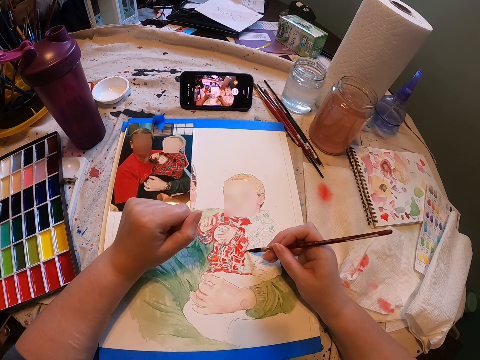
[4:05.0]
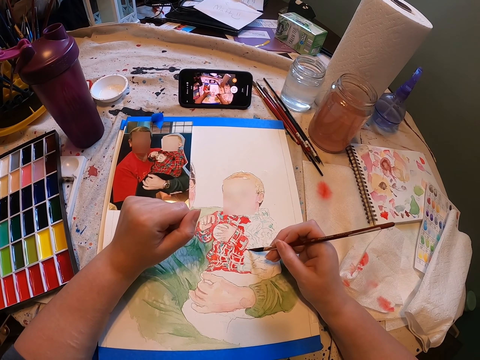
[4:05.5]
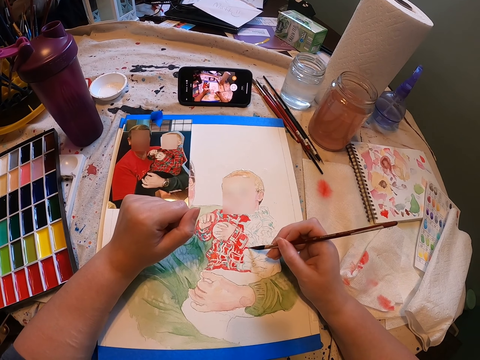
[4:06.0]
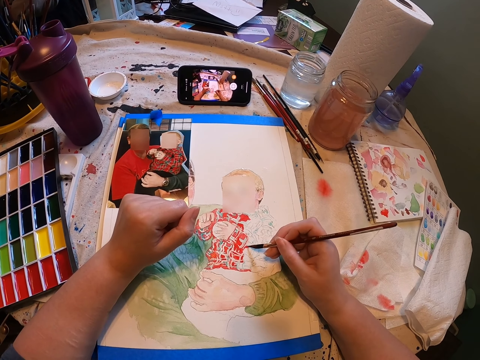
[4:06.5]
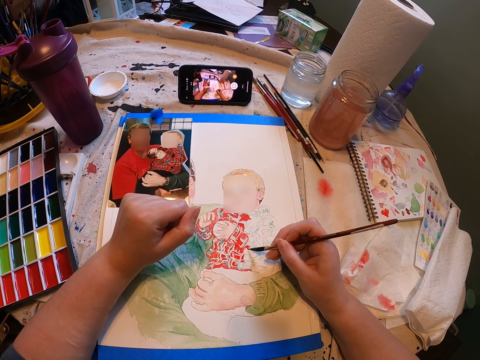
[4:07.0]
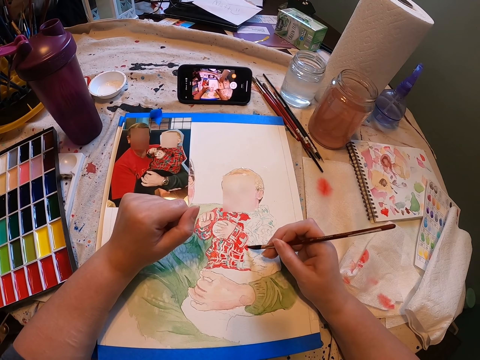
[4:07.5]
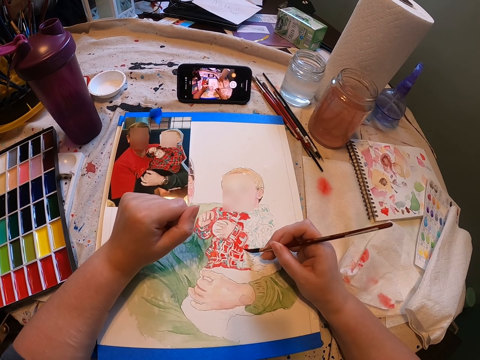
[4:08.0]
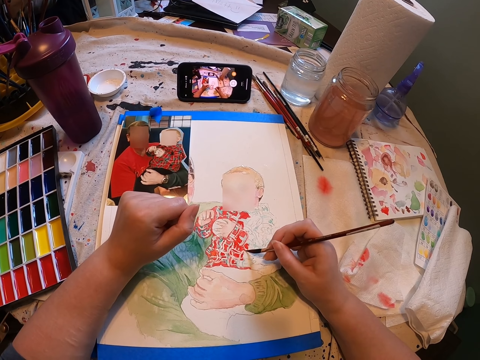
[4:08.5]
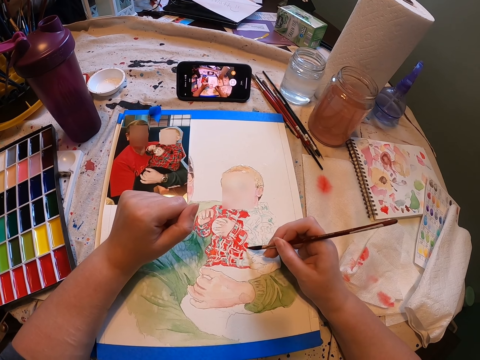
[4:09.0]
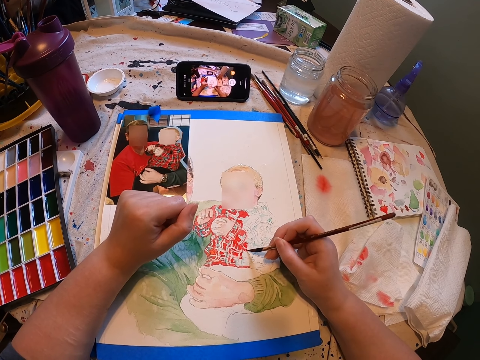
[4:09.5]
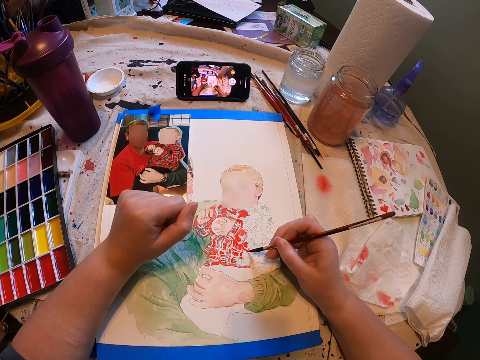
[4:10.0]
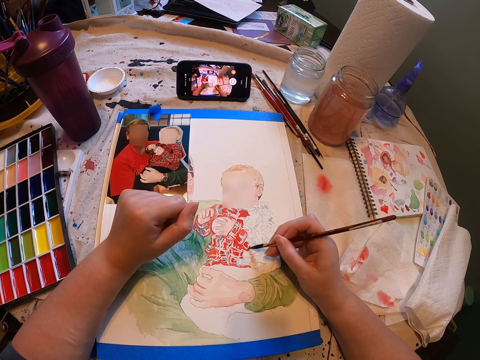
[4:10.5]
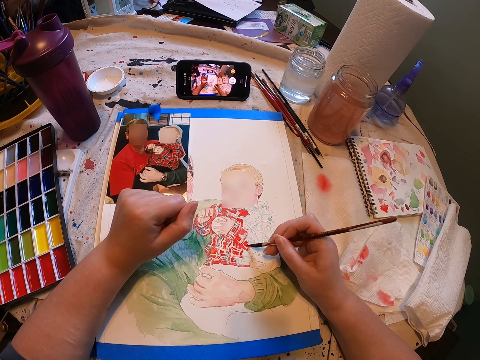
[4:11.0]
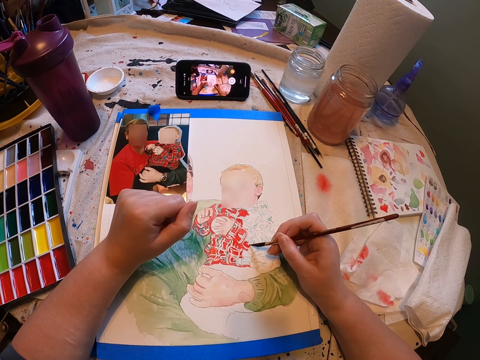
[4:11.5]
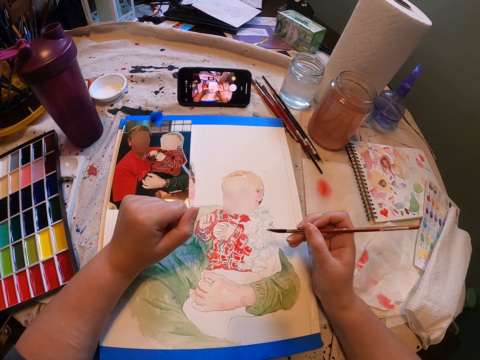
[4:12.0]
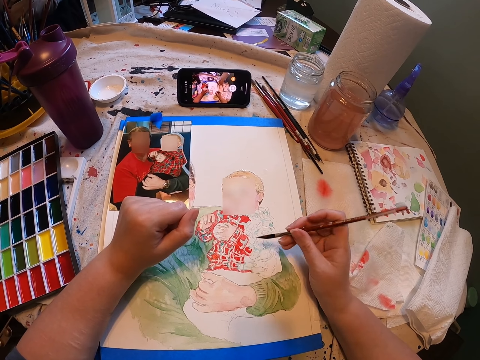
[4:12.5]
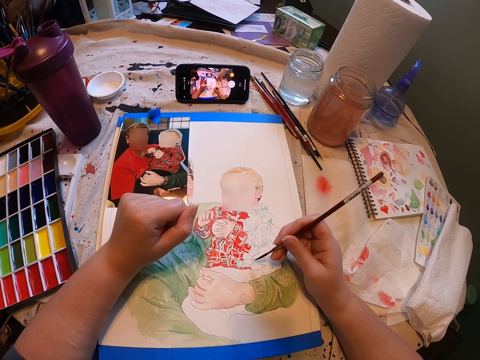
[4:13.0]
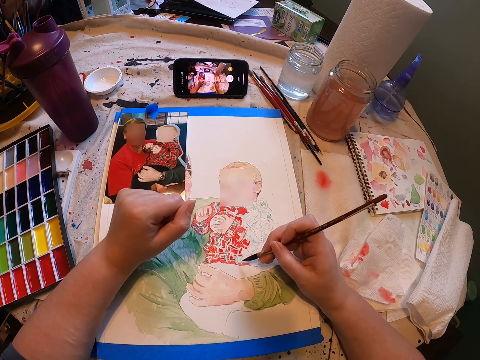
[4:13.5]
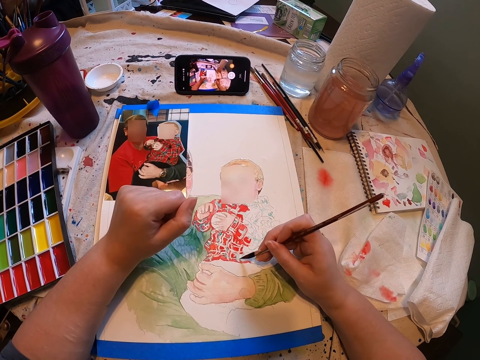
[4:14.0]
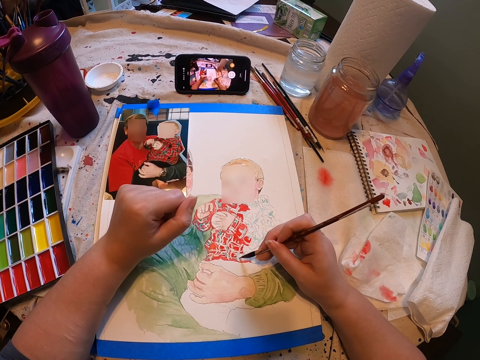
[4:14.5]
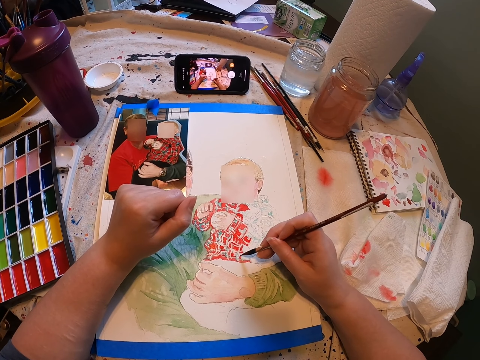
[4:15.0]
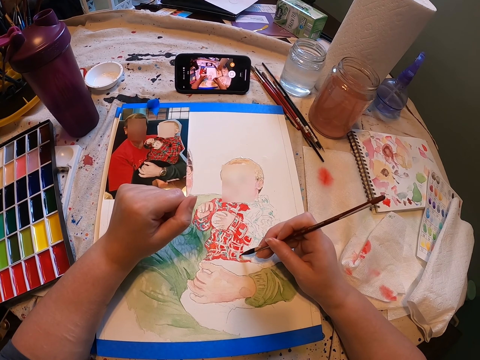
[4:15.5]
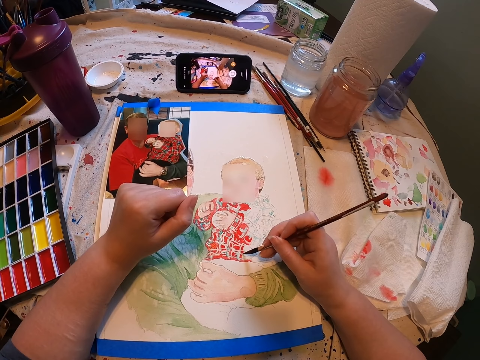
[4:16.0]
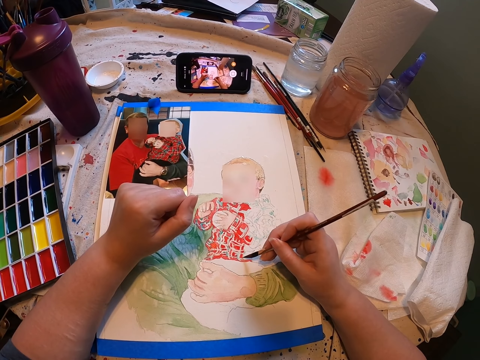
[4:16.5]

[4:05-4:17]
The camera wearer continues painting on a paper using a paint brush.

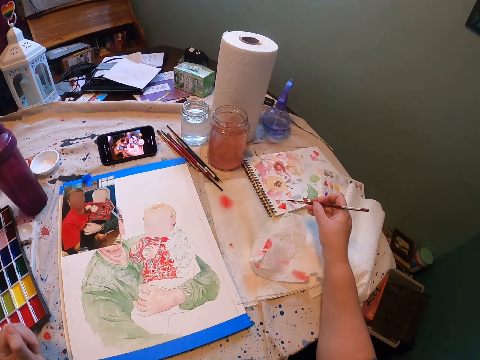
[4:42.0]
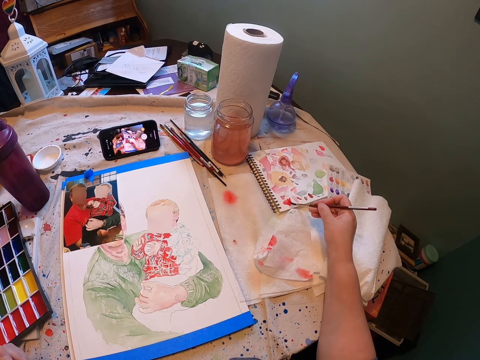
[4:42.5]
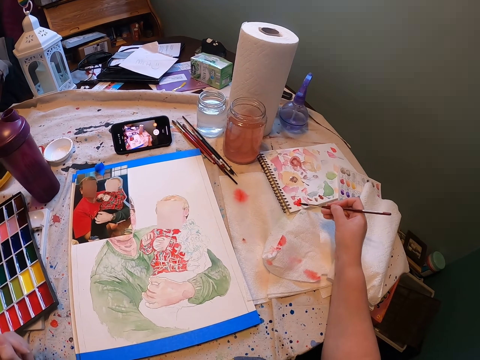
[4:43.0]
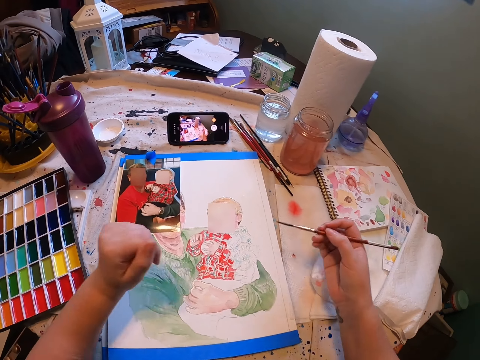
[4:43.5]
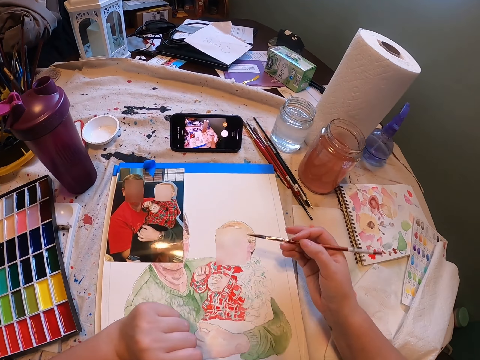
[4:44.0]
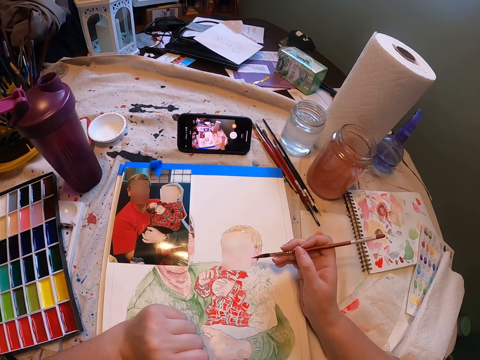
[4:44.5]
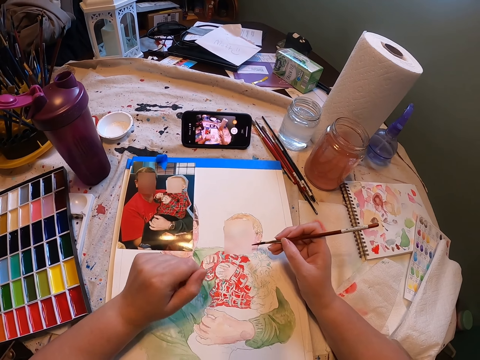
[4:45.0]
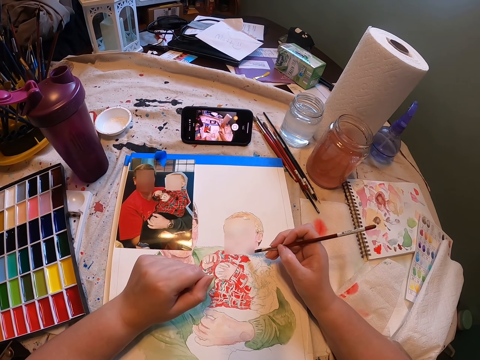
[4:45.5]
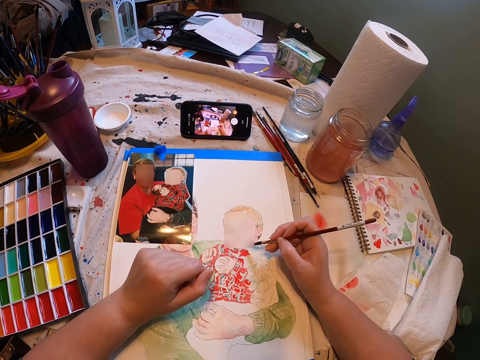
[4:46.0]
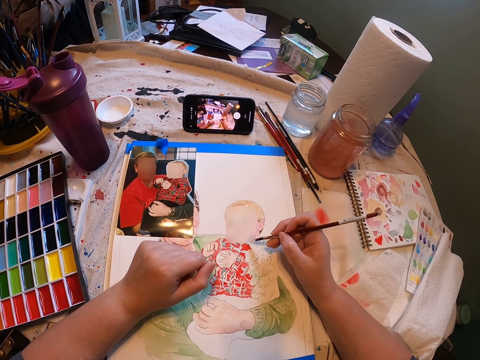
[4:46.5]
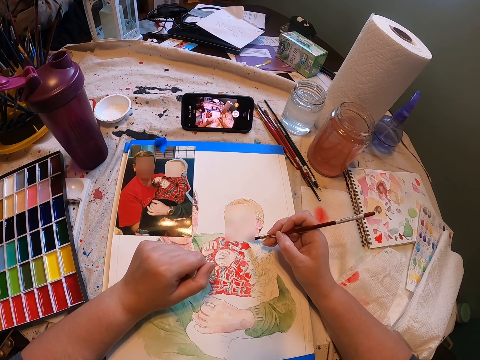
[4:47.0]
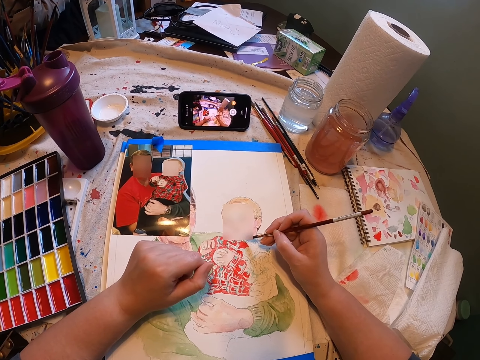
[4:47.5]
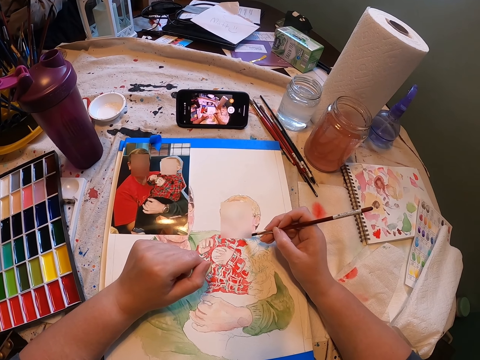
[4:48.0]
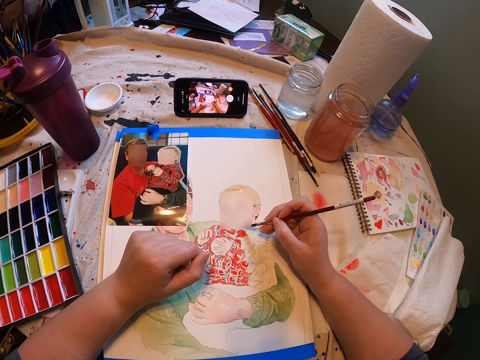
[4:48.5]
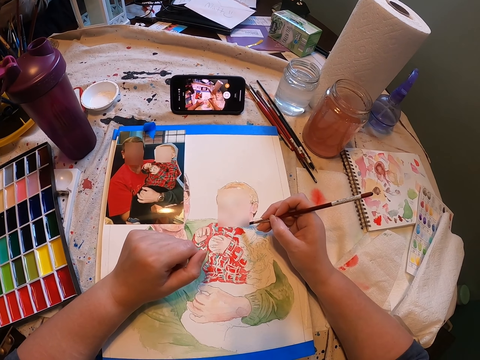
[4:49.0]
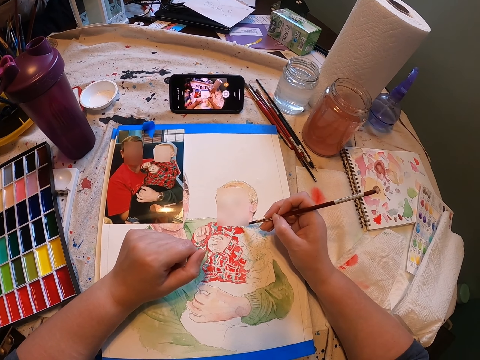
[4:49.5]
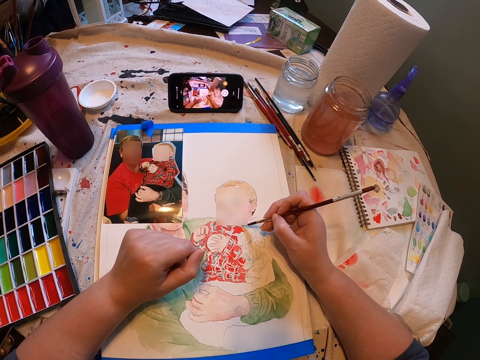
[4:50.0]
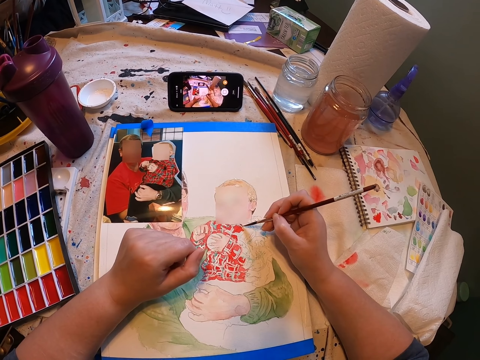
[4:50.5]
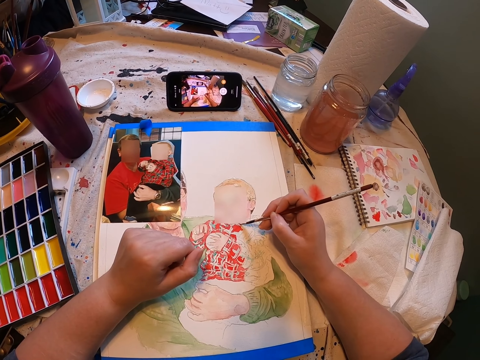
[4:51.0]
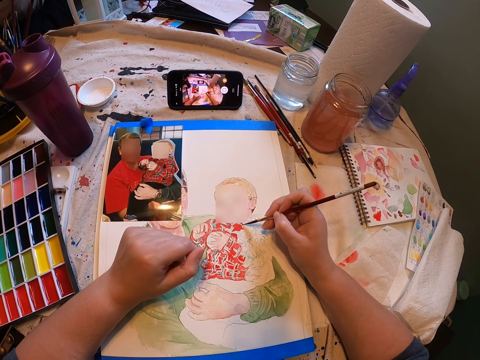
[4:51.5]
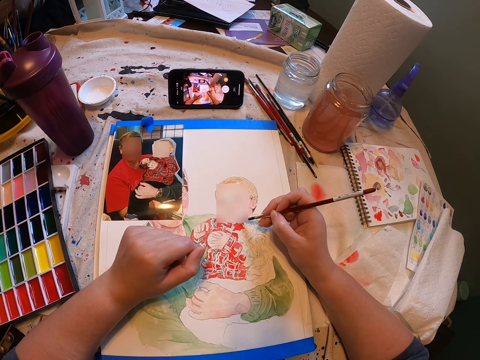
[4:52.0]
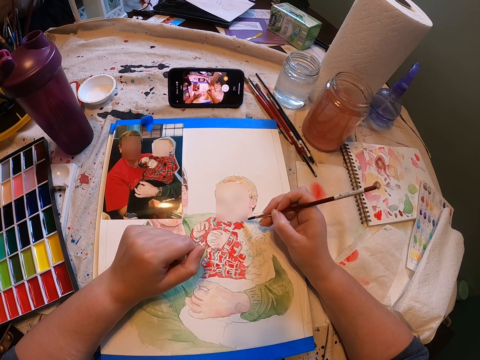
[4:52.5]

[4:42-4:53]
The camera wearer paints on the notebook with the paint brush. They stare at the painting. They paint the painting with the paint brush on a paper.

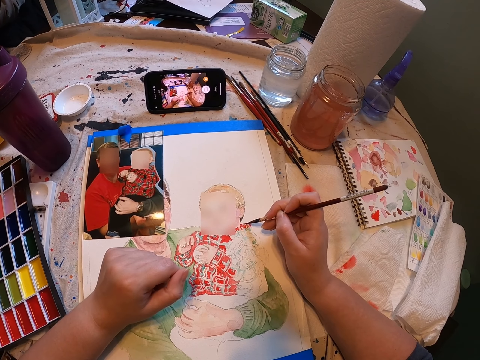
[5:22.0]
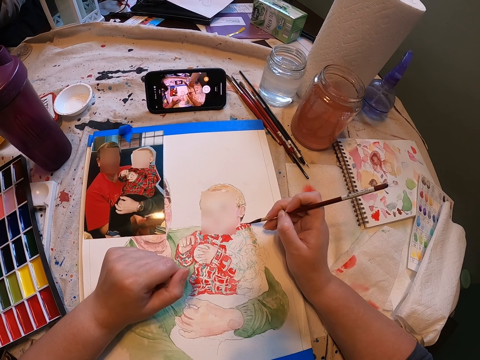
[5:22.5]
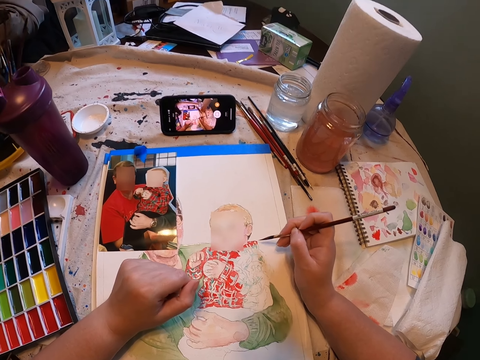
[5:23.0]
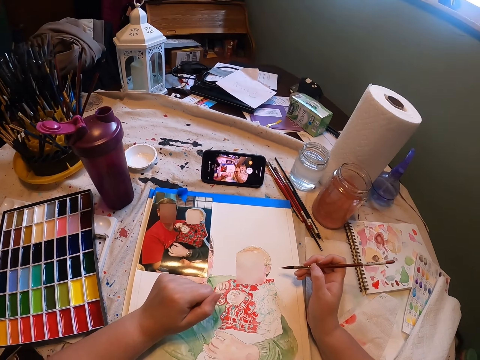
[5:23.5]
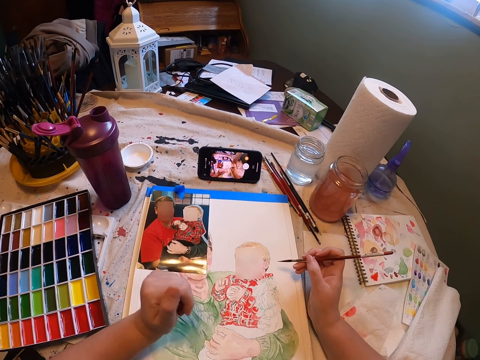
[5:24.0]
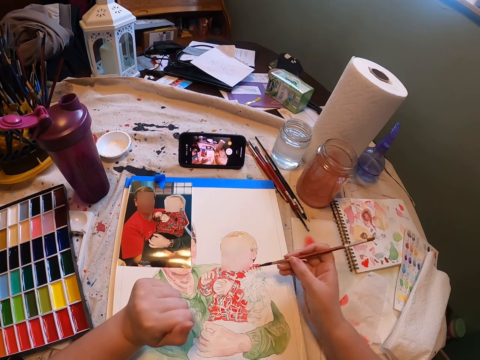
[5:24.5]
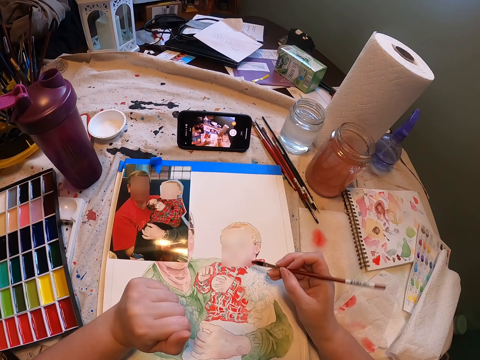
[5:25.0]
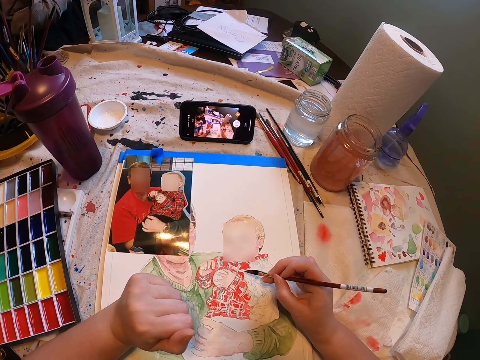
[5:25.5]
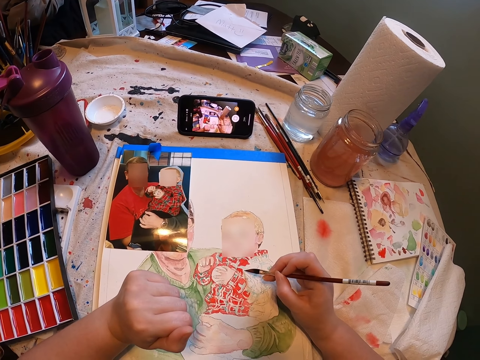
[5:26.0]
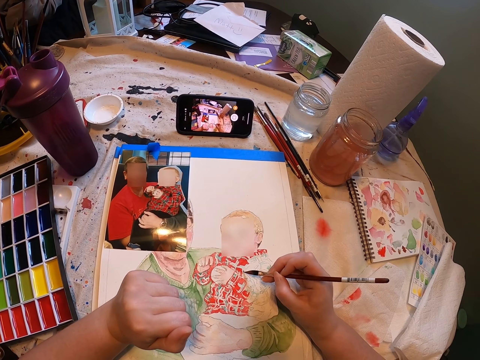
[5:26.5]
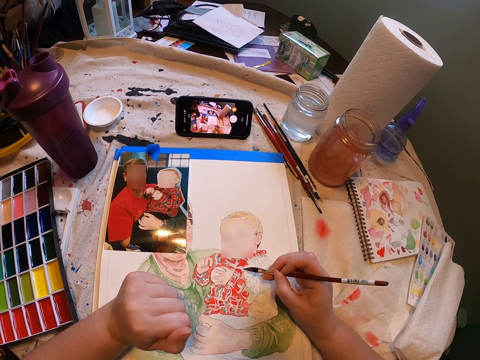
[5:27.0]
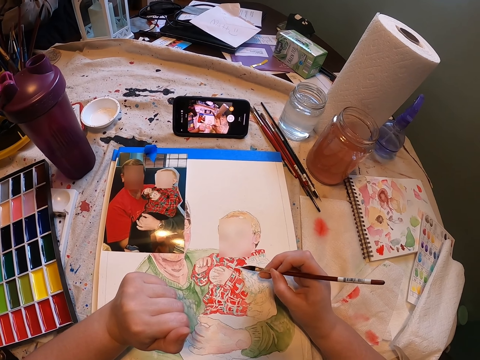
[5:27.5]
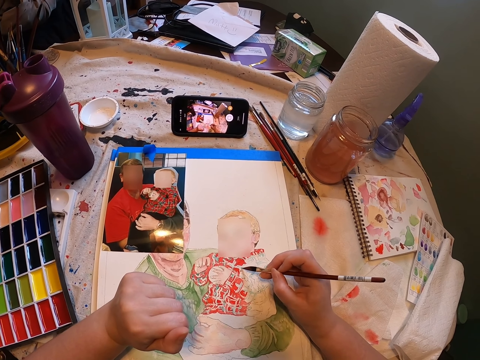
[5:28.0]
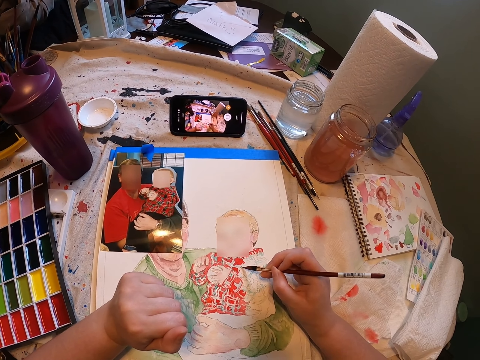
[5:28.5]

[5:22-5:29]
The camera wearer stares at the painting. They paint the painting with the paint brush.
